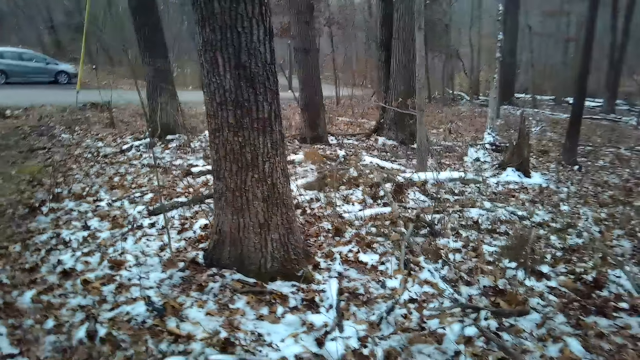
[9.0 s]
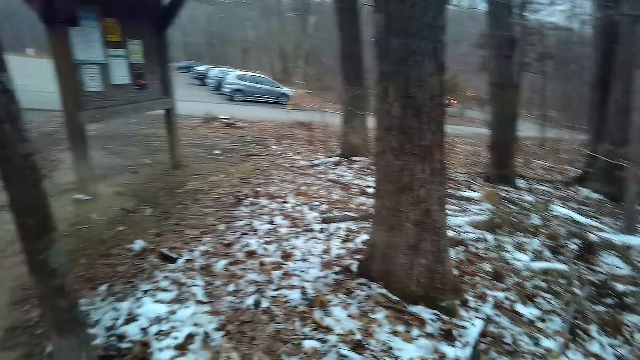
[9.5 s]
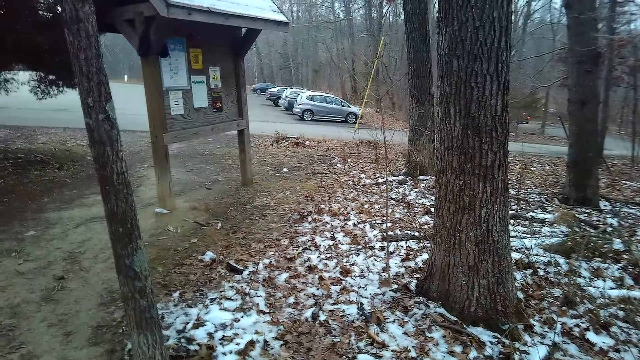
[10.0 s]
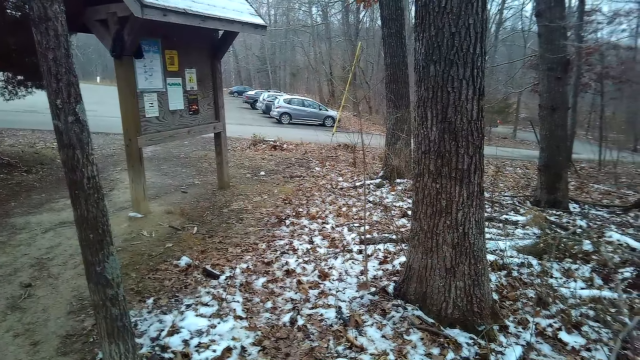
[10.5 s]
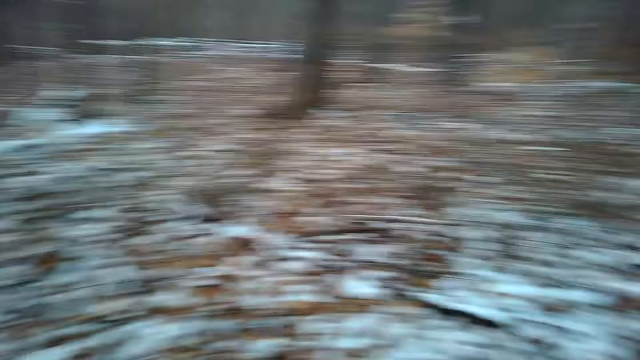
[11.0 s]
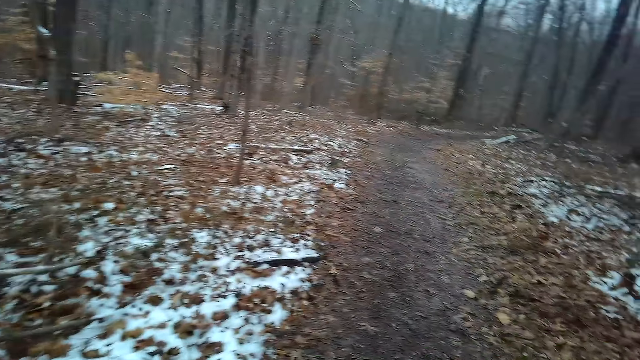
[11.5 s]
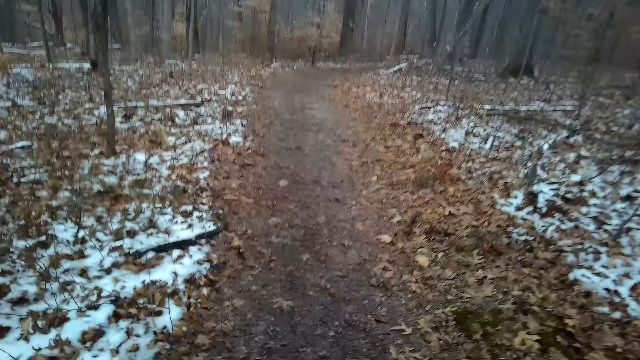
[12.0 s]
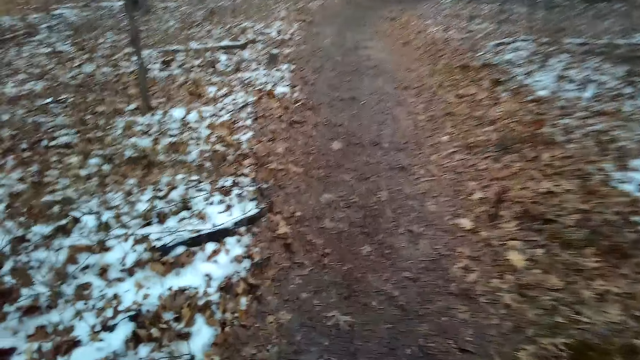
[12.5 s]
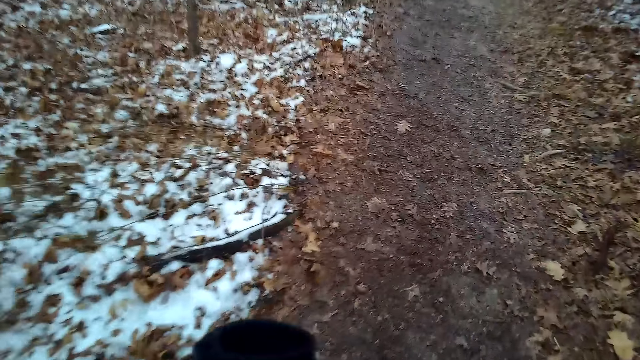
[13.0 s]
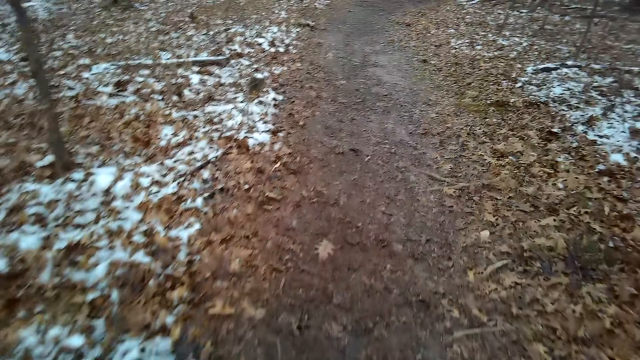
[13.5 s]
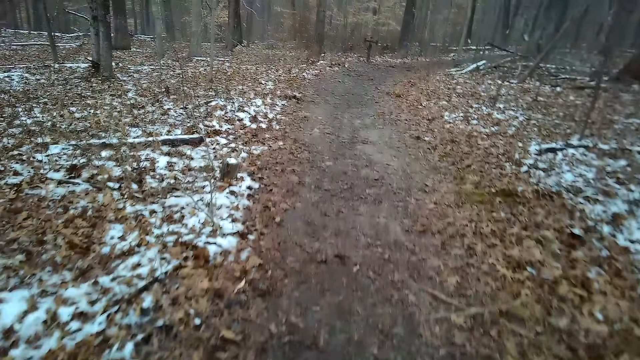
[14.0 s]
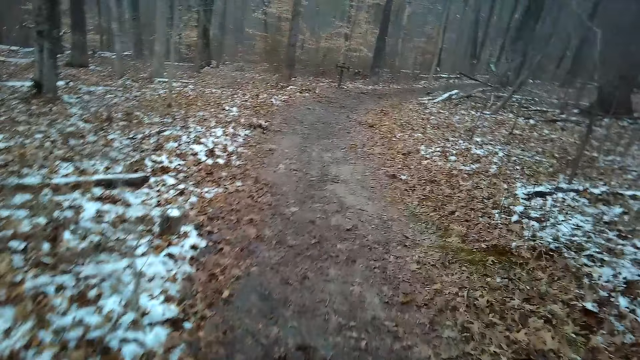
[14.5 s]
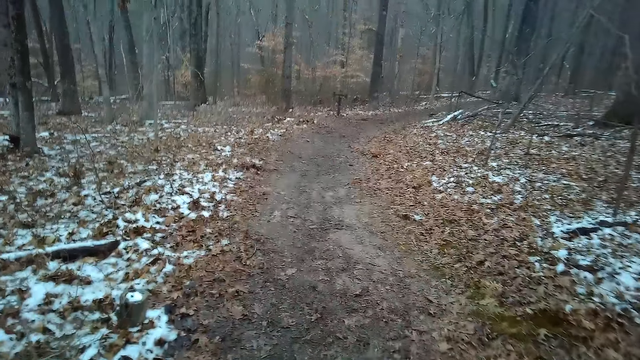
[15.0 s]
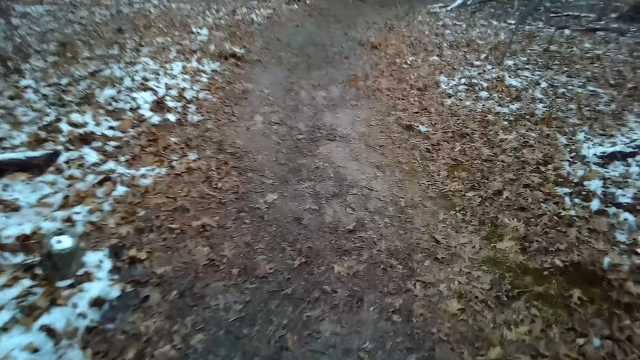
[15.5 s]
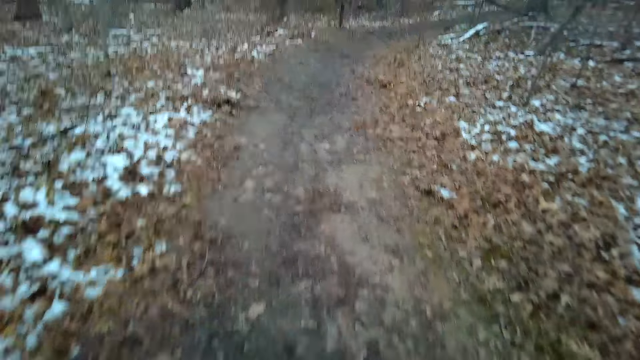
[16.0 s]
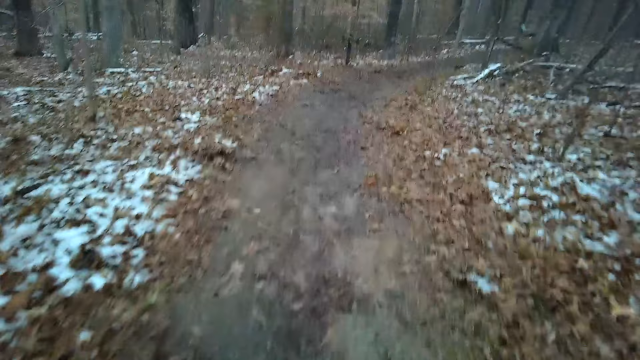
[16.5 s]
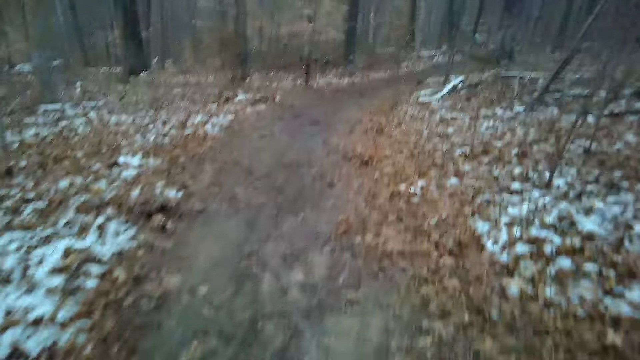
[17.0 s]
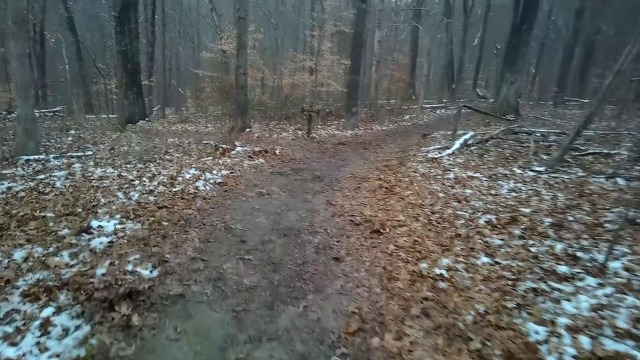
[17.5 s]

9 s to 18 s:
The camera wearer walks in the forest. They move around.

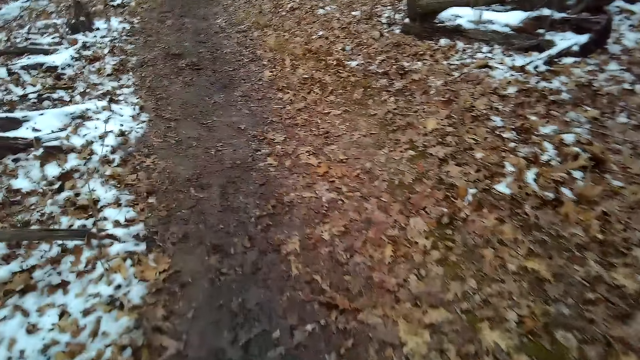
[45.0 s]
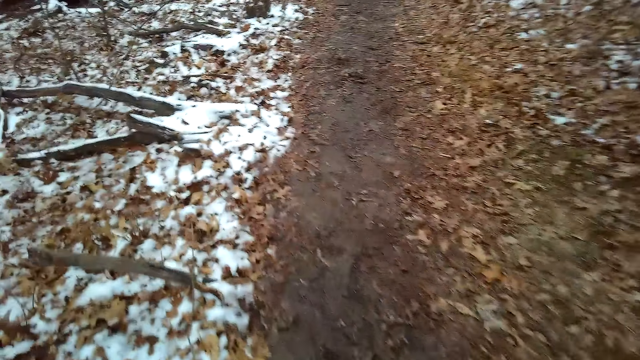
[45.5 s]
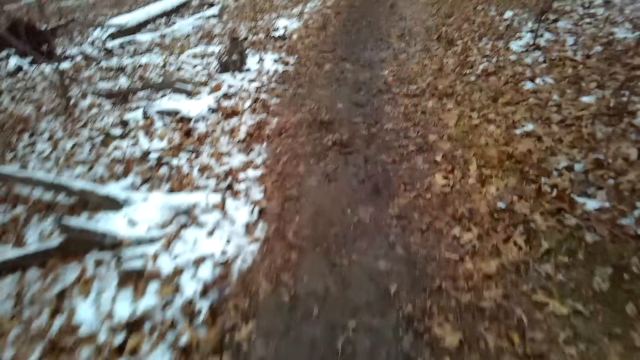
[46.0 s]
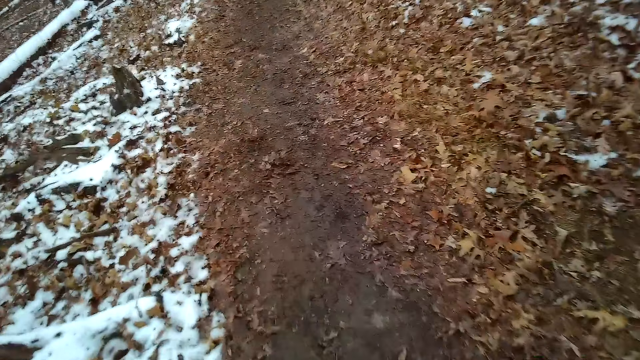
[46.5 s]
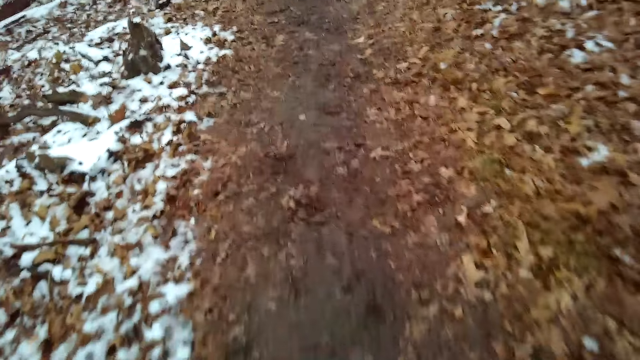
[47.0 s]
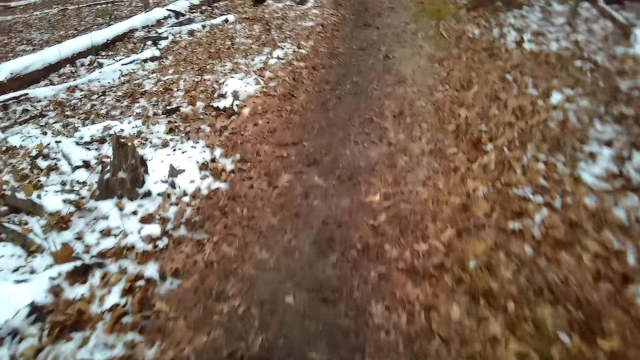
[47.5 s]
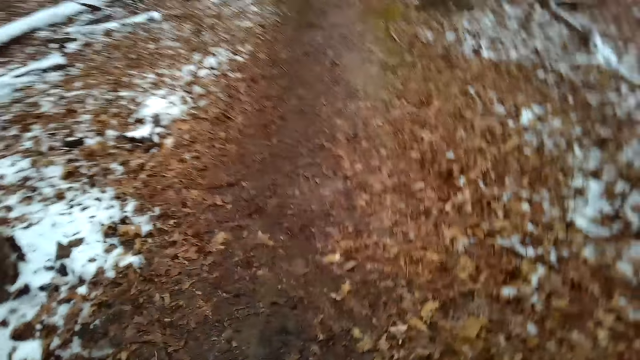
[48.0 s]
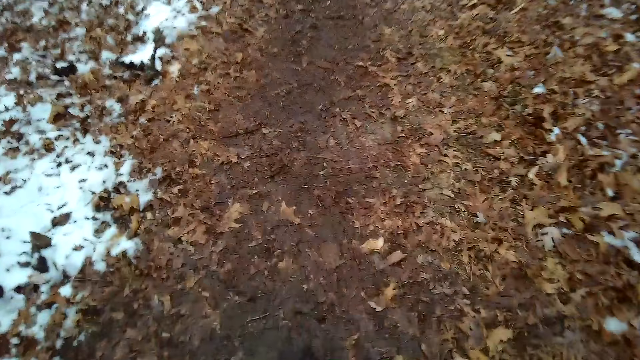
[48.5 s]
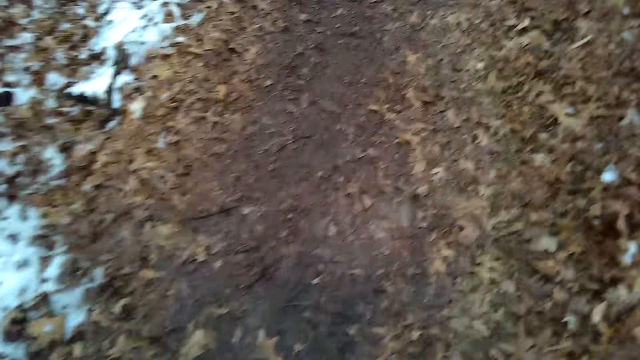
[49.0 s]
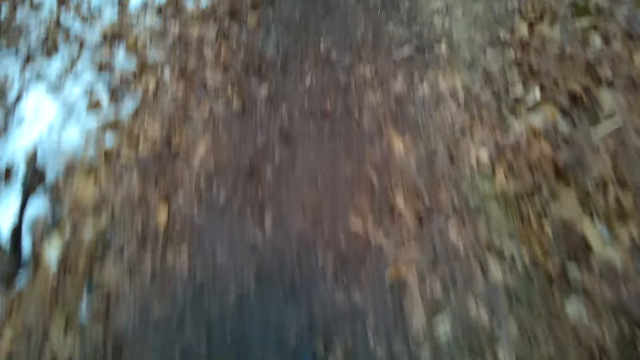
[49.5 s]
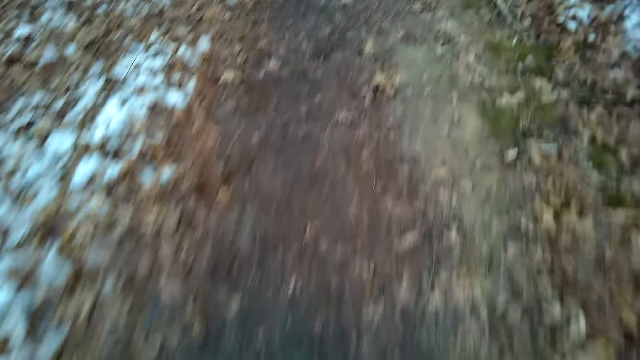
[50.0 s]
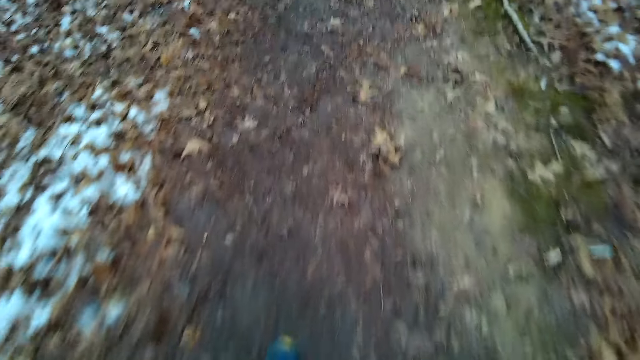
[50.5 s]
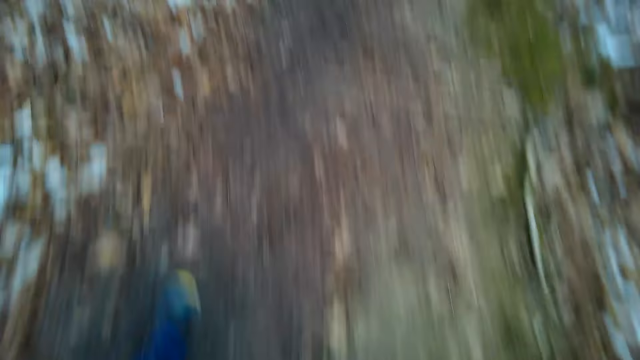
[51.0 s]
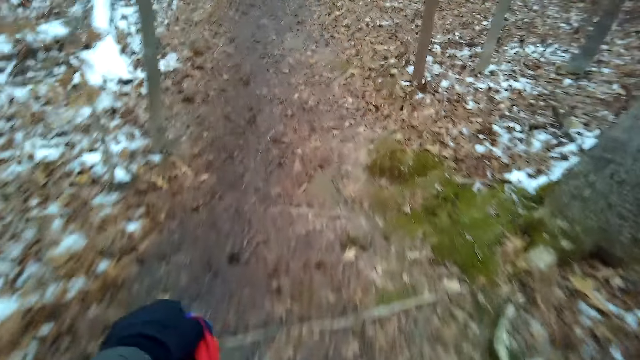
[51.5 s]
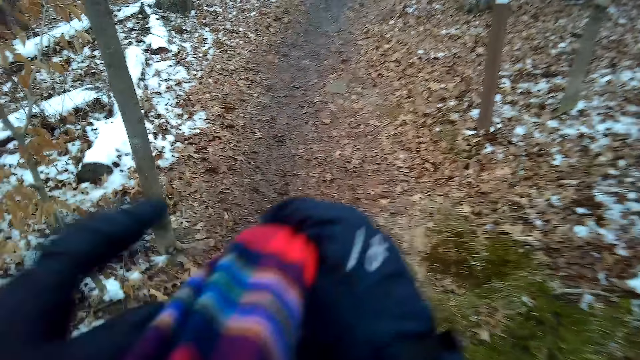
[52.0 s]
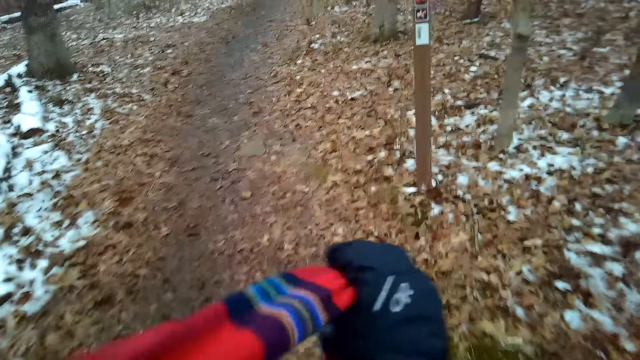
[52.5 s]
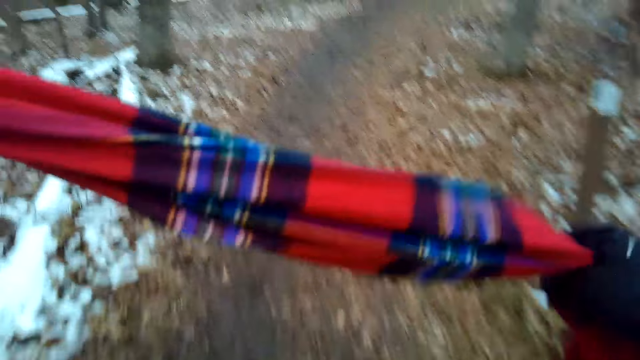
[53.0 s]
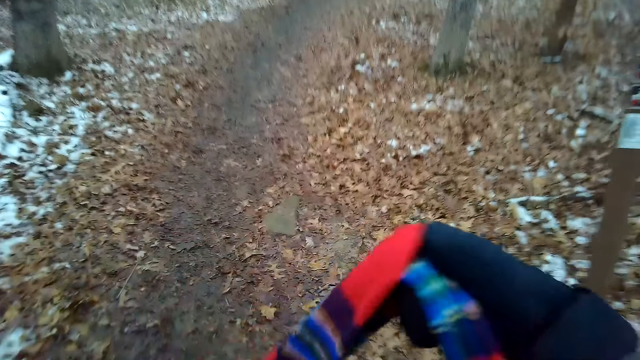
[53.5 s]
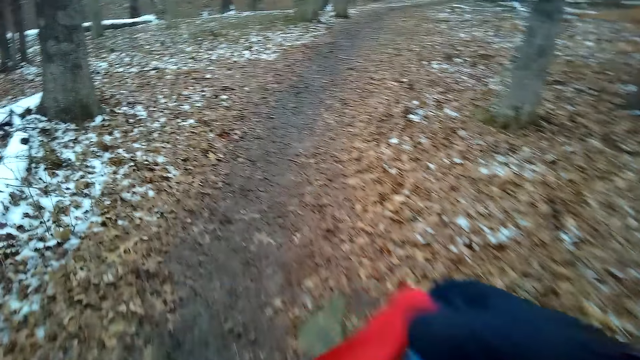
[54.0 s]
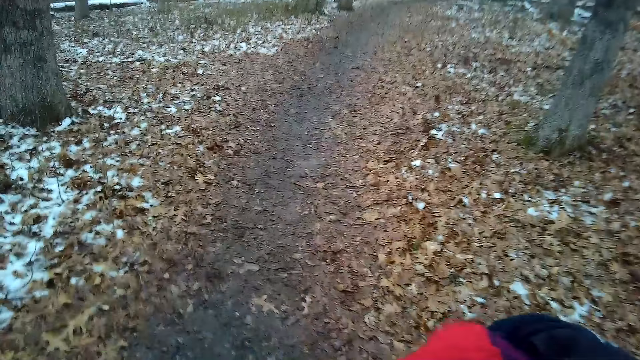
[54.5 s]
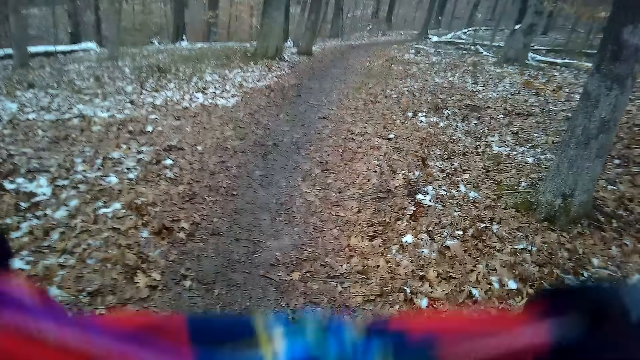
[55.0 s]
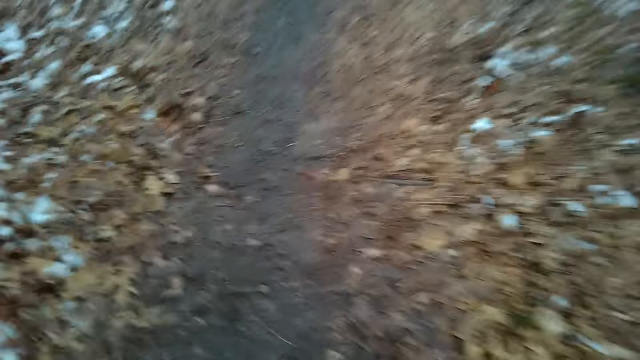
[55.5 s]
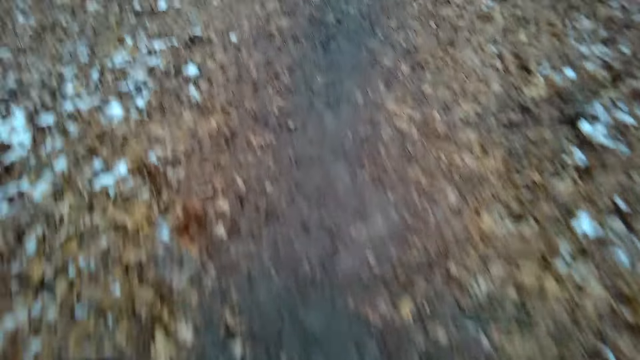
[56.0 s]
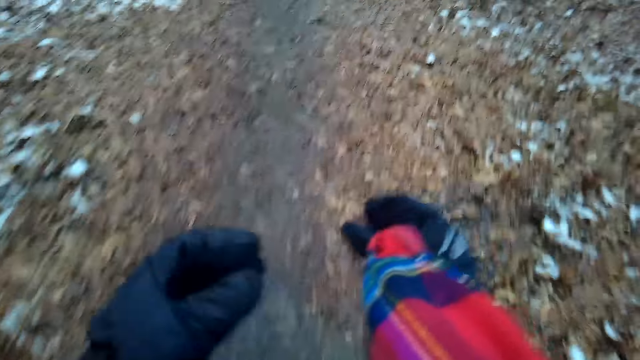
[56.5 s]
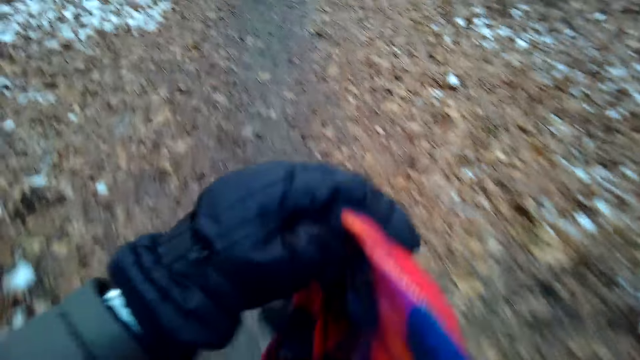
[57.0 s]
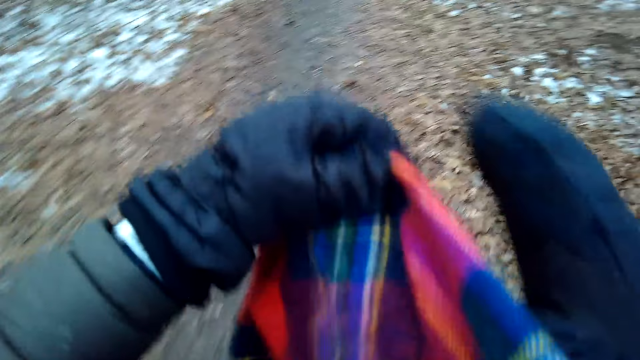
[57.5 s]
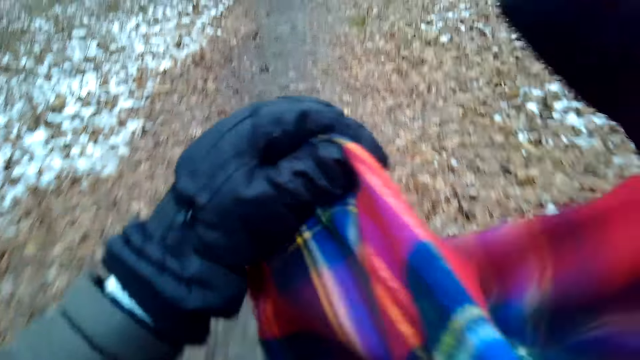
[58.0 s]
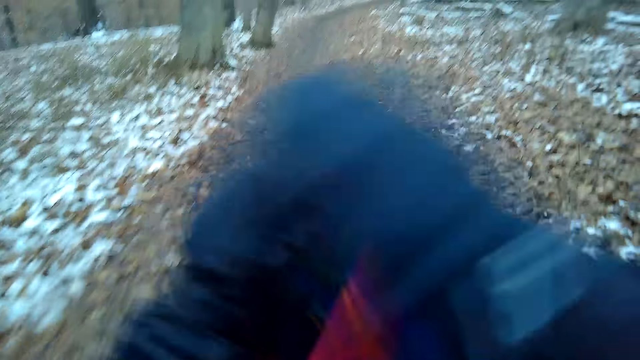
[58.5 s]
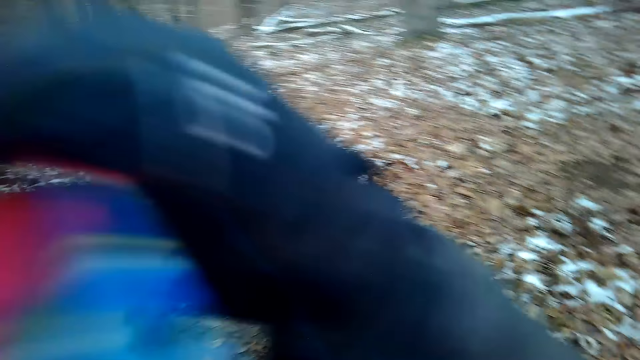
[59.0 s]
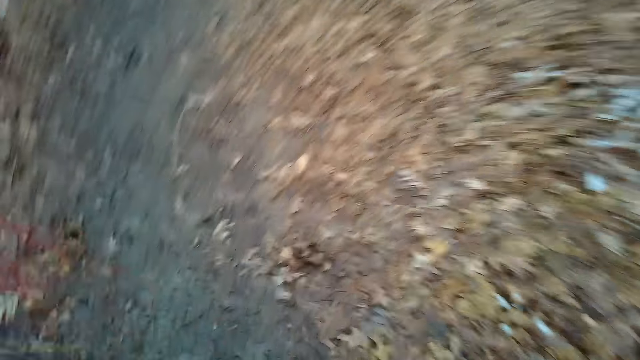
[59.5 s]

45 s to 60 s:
The camera wearer moves a scarf. They move around. They lower the scarf. They raise the scarf. They move around. They fold the scarf.
